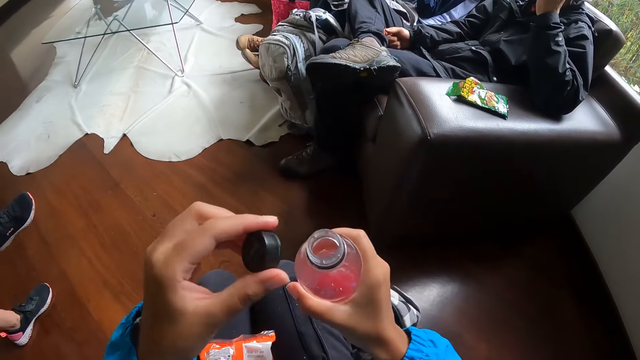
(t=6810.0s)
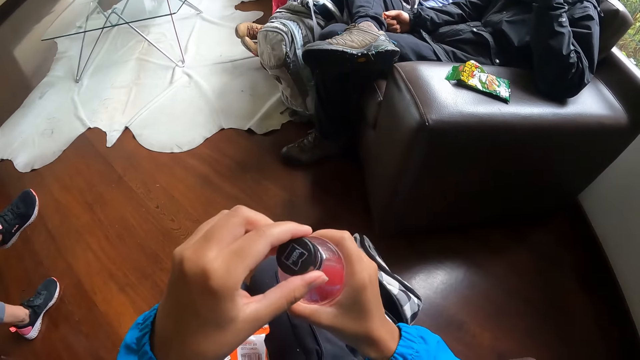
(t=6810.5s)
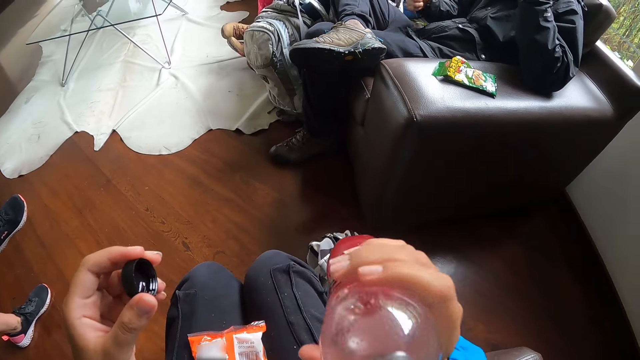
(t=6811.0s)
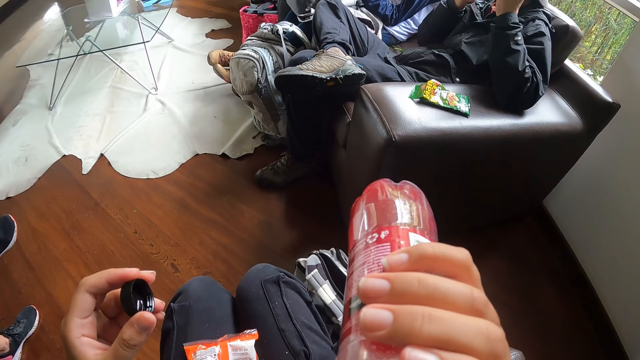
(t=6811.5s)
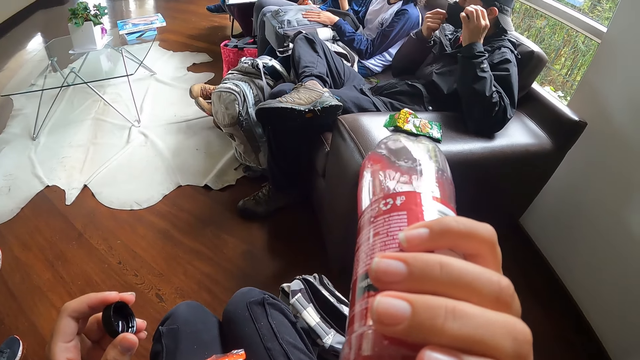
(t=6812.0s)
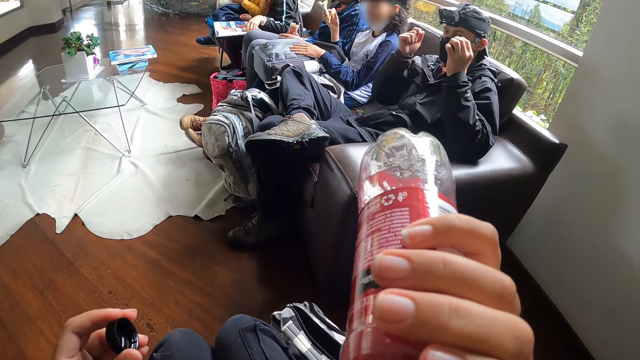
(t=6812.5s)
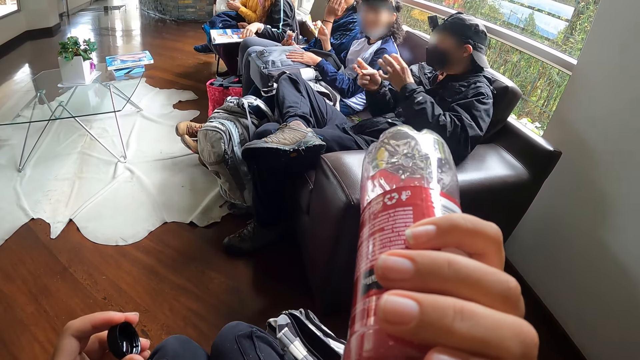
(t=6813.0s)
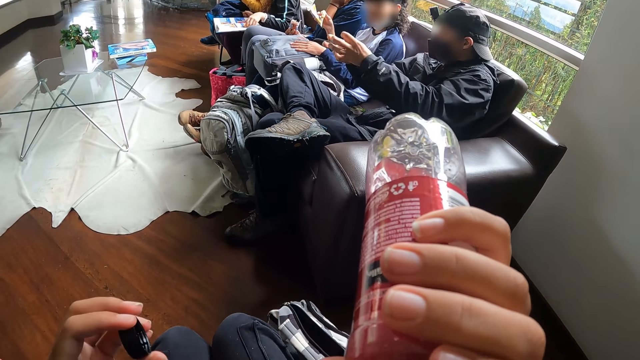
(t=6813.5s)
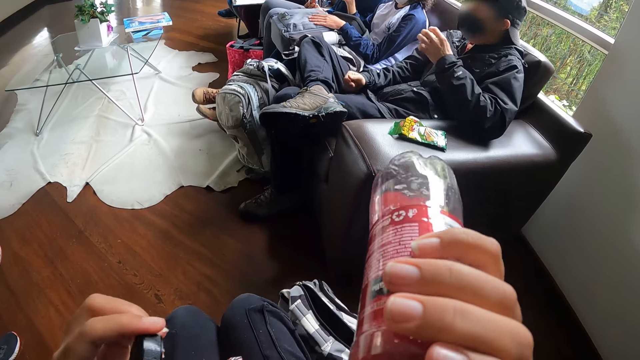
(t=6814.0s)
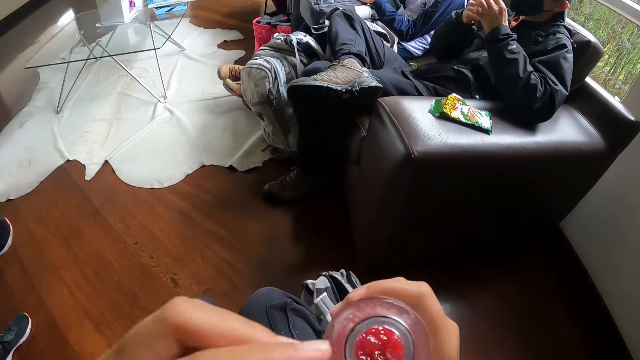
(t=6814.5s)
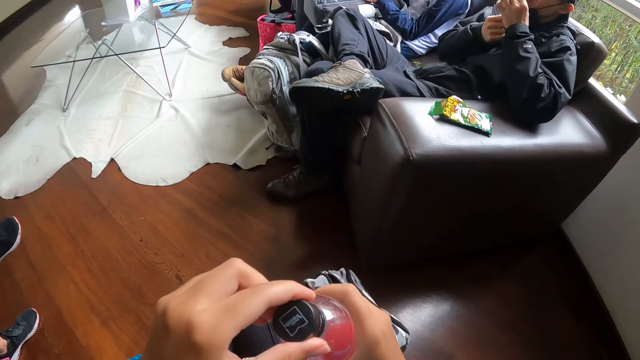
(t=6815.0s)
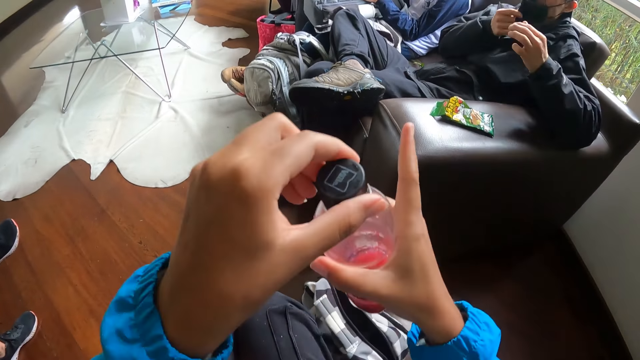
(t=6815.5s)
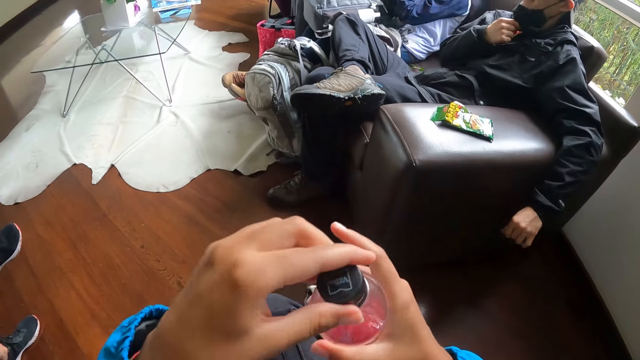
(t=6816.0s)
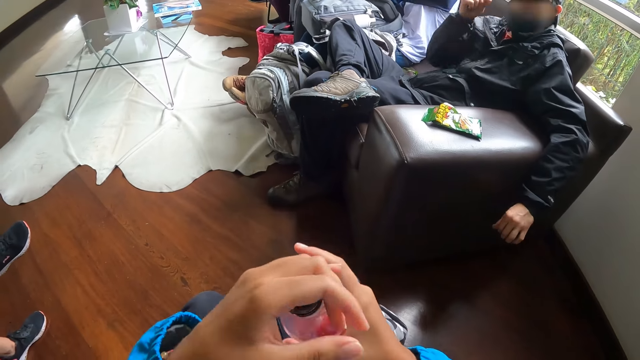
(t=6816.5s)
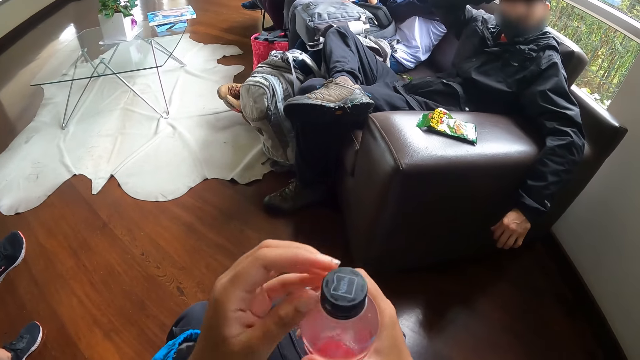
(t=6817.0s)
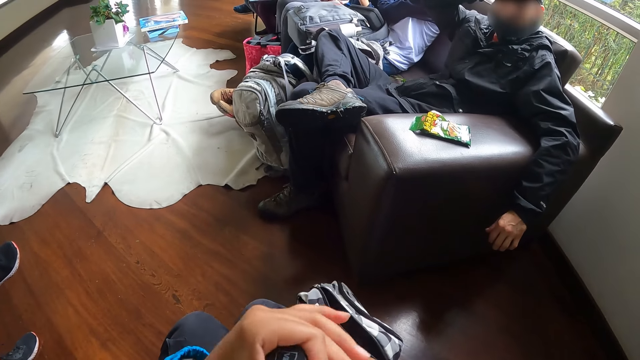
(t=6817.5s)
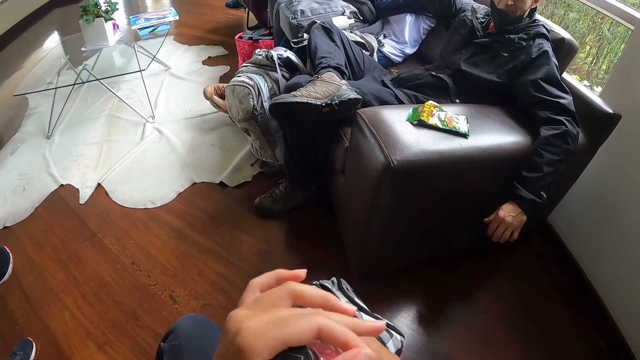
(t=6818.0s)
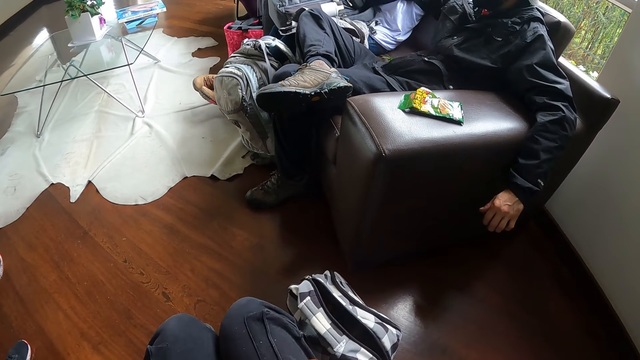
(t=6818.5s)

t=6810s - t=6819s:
The camera wearer closes the bottle. She opens the bottle. She drinks soda from the bottle of soda in her right hand. The man adjusts his facemask with his right hand. The camera wearer closes the bottle of soda with the cover in her left hand. The man eats the peanut in his left hand.

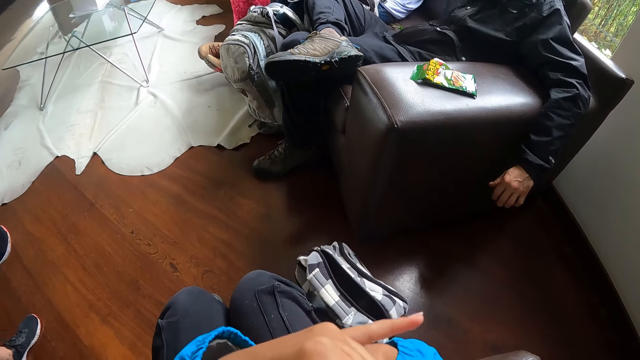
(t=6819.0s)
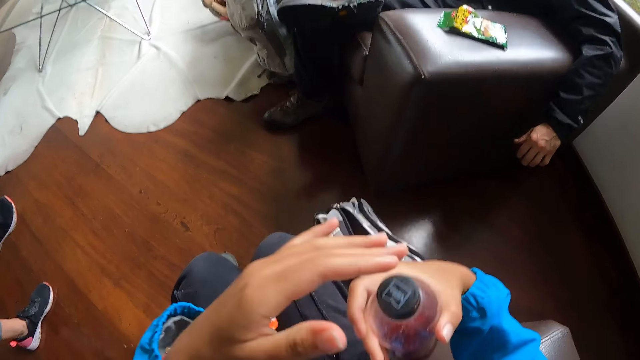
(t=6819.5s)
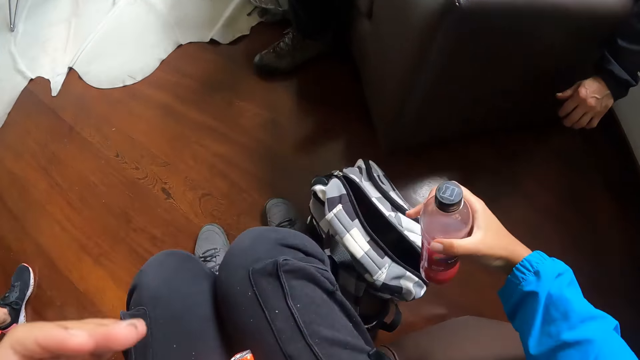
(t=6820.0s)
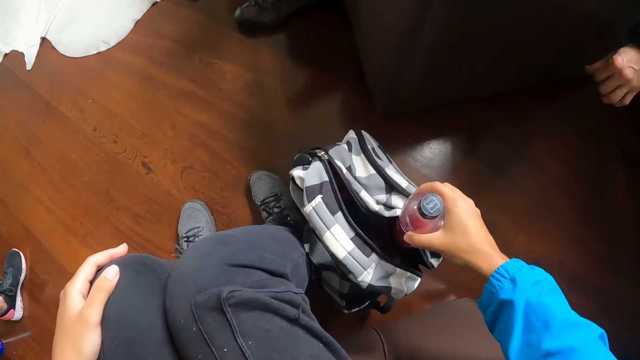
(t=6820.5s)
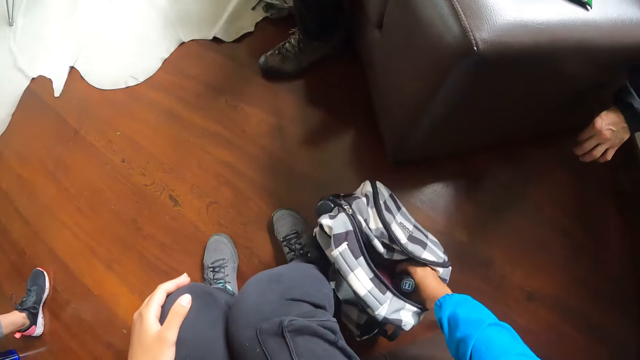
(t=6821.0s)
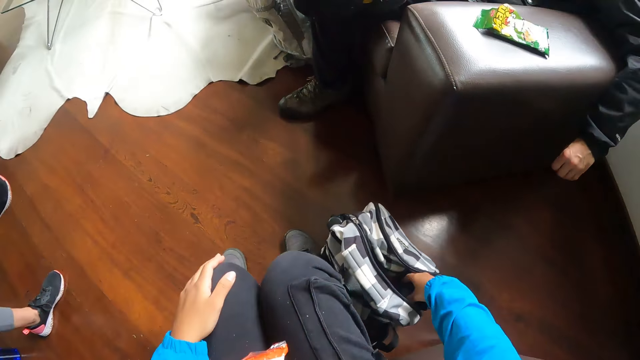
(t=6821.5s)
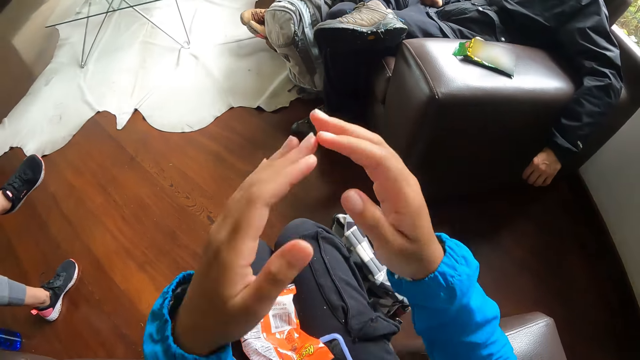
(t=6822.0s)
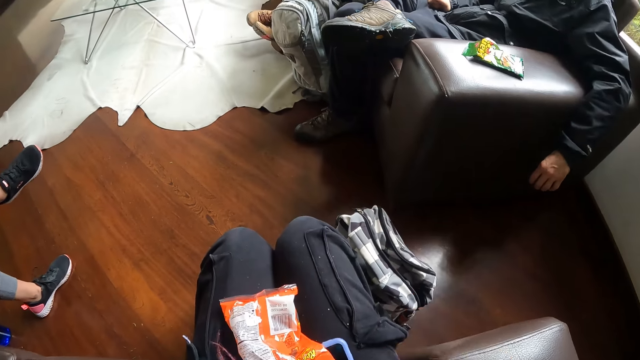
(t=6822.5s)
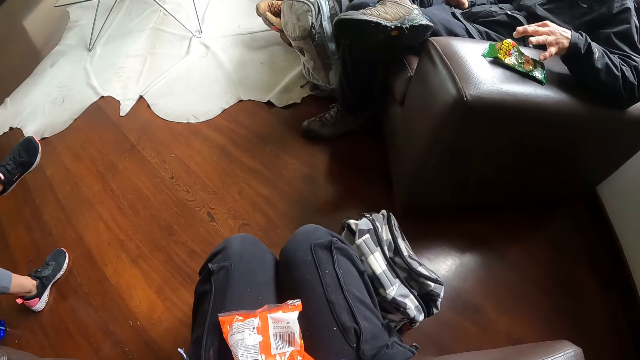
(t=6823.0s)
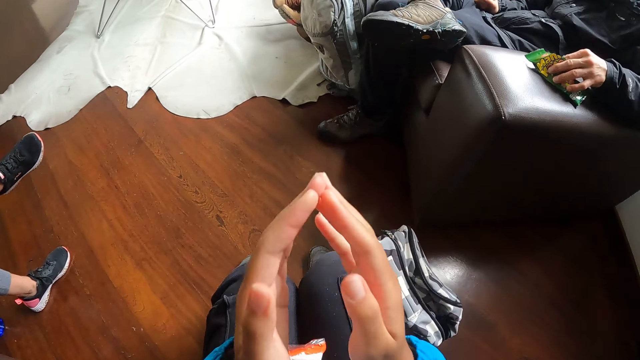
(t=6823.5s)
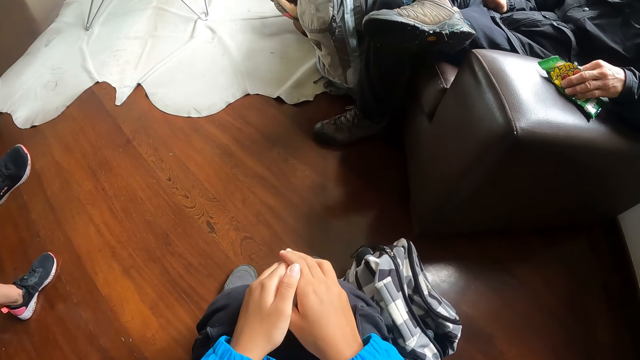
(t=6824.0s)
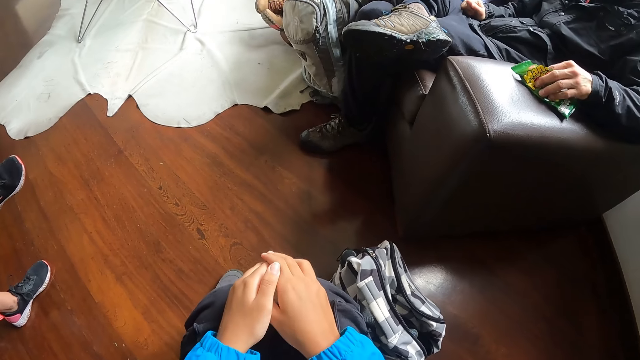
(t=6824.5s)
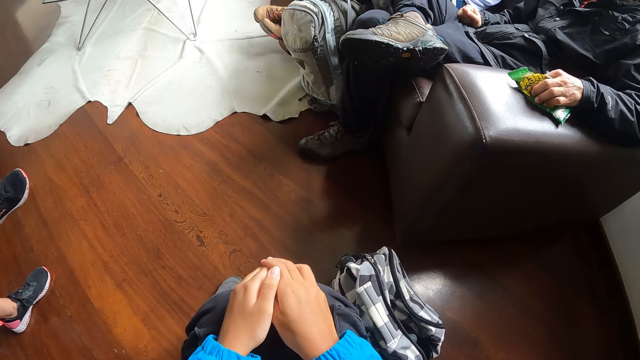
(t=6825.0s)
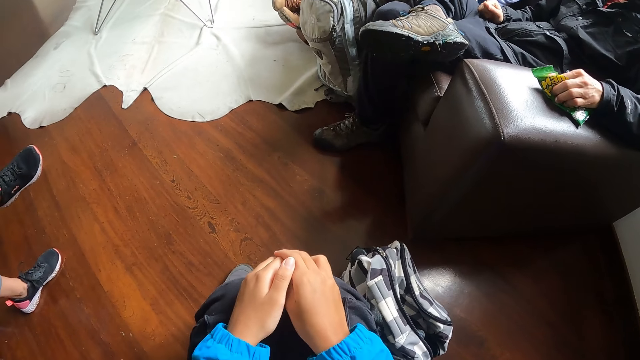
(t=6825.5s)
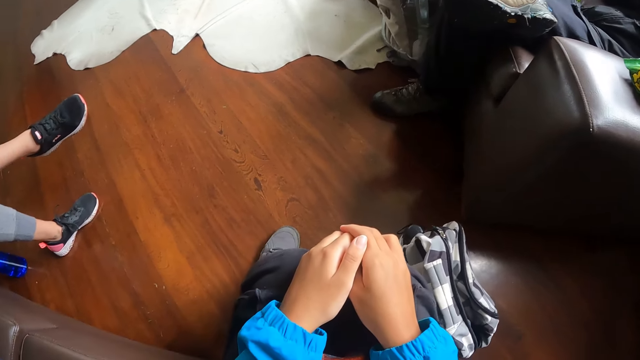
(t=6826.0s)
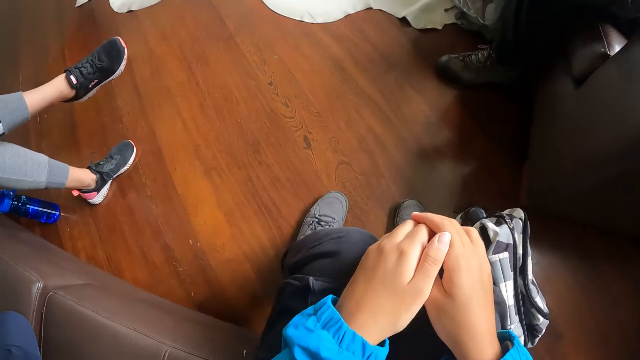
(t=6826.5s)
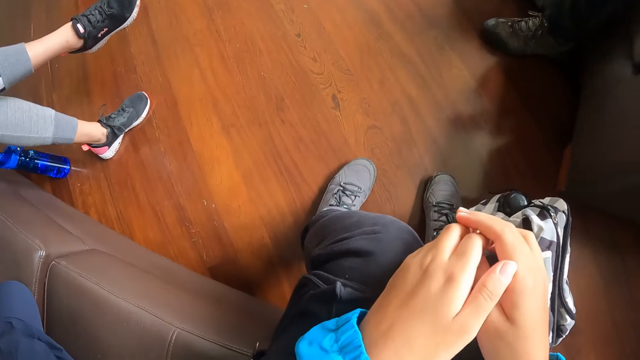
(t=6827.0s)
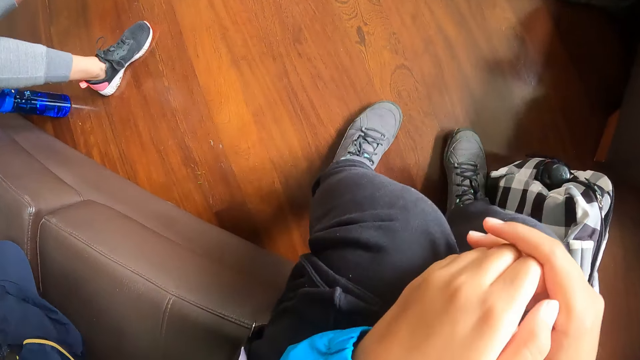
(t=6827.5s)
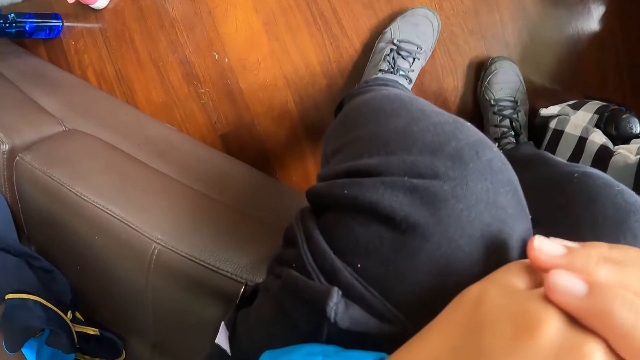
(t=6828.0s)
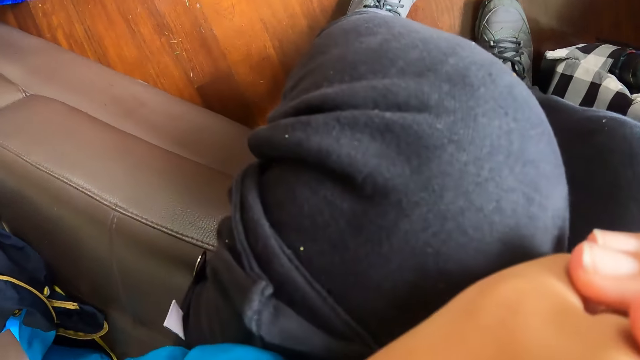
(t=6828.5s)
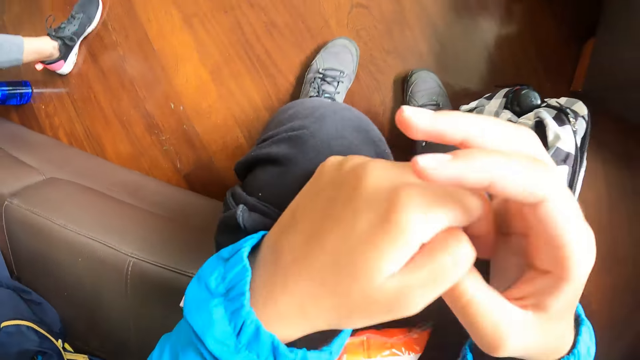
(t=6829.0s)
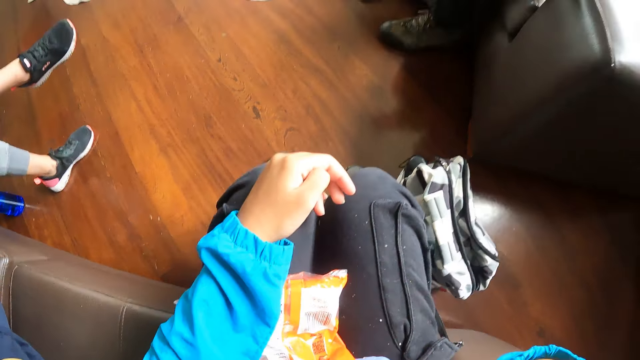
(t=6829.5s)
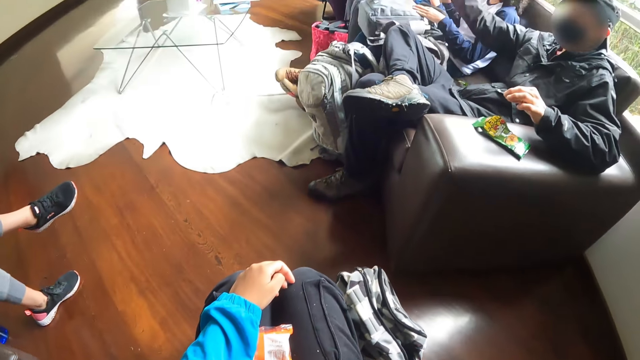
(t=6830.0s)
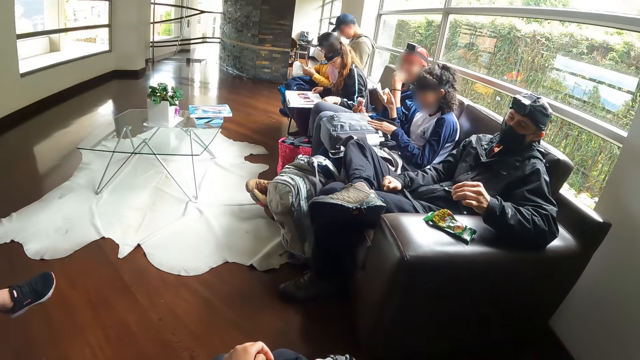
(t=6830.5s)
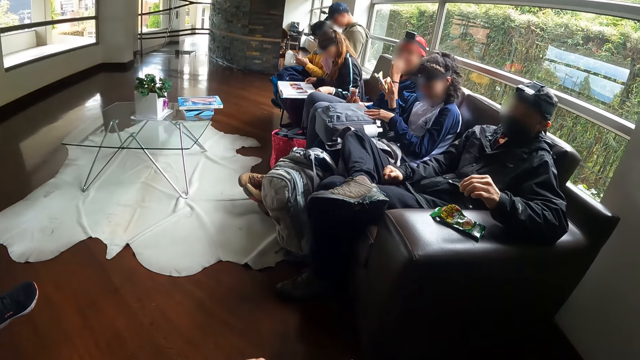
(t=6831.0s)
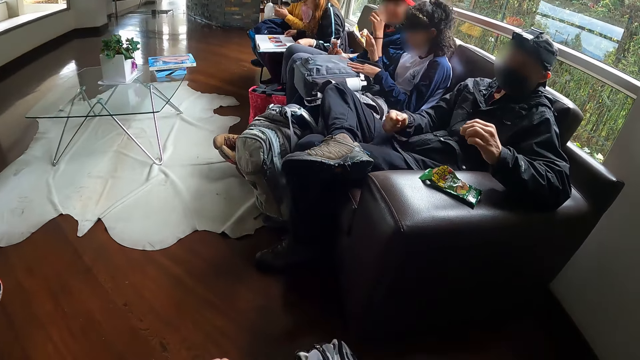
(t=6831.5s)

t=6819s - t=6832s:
The camera wearer drops the bottle of soda in the bag with her right hand. She looks around. She touches her face with her hands.
